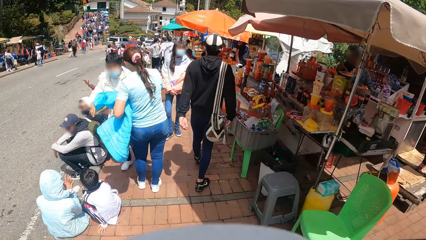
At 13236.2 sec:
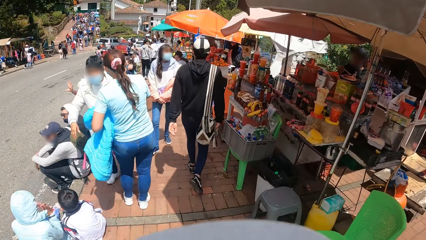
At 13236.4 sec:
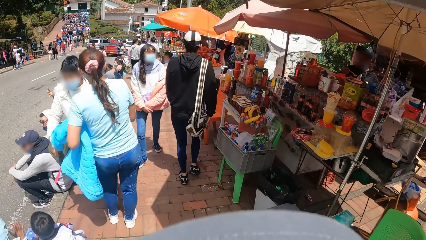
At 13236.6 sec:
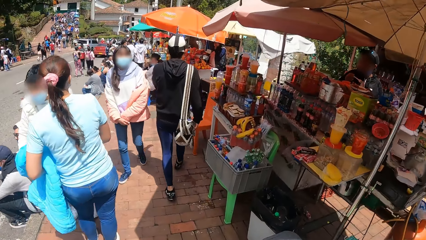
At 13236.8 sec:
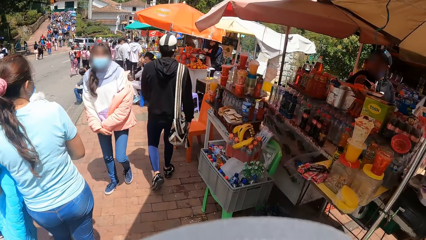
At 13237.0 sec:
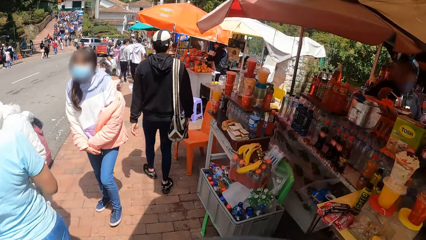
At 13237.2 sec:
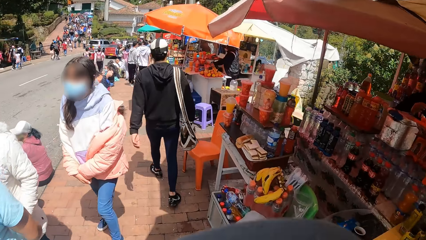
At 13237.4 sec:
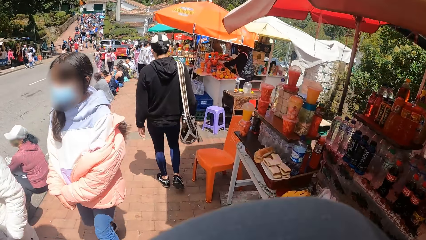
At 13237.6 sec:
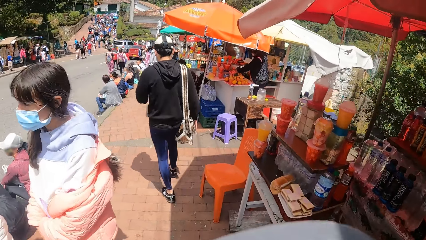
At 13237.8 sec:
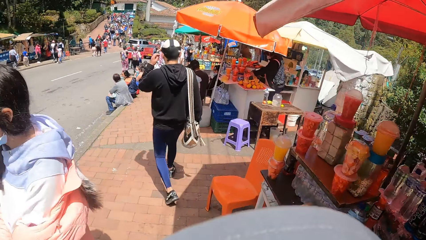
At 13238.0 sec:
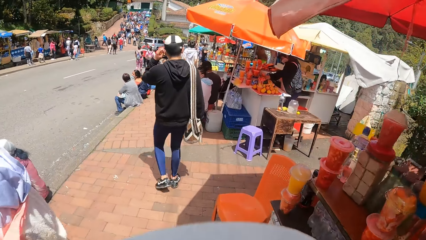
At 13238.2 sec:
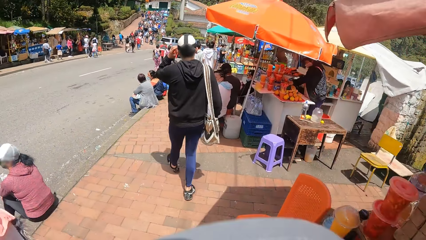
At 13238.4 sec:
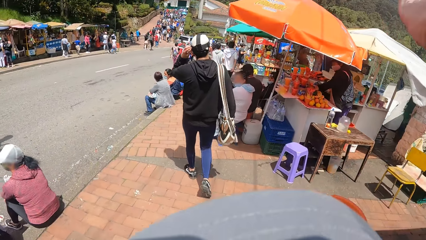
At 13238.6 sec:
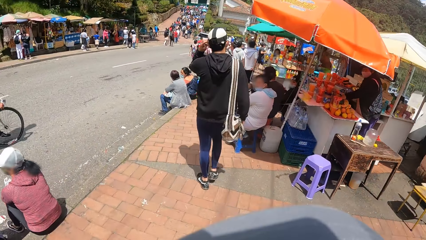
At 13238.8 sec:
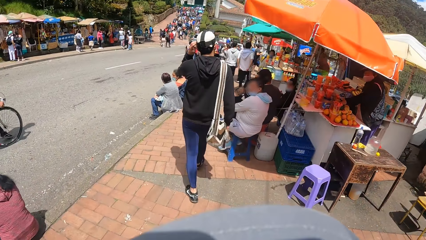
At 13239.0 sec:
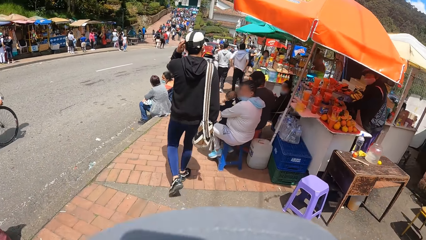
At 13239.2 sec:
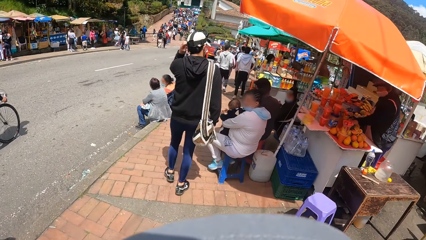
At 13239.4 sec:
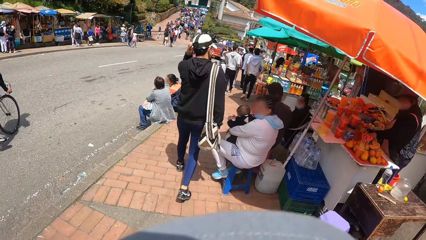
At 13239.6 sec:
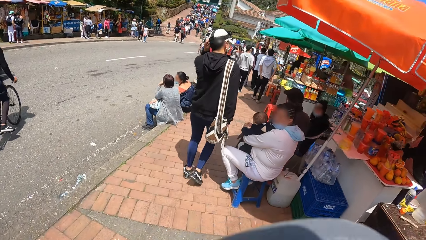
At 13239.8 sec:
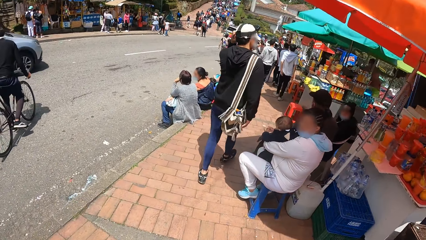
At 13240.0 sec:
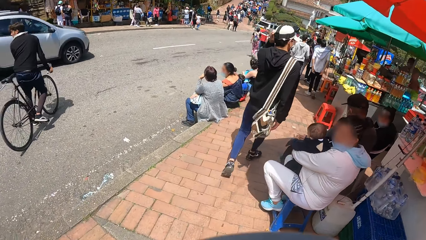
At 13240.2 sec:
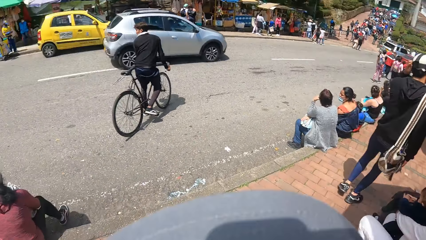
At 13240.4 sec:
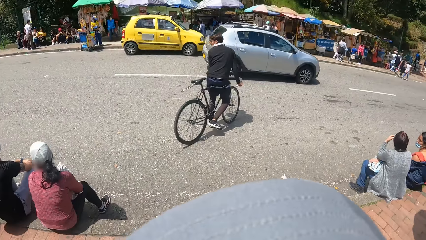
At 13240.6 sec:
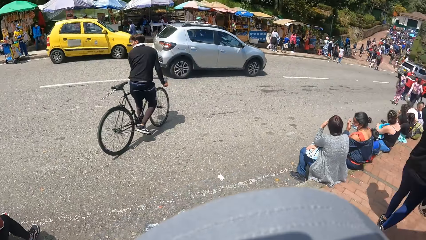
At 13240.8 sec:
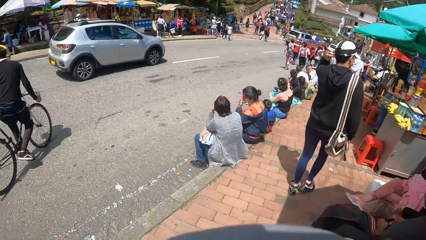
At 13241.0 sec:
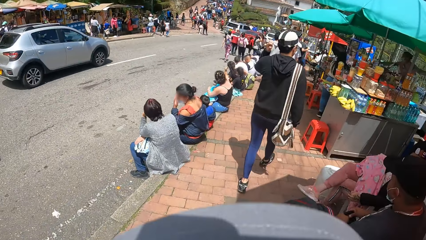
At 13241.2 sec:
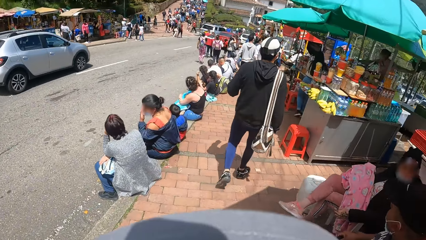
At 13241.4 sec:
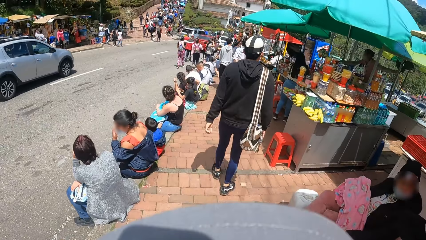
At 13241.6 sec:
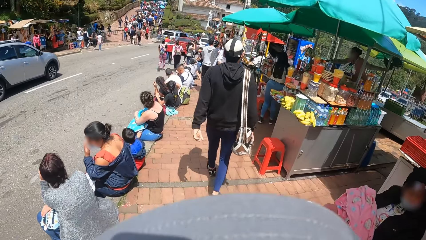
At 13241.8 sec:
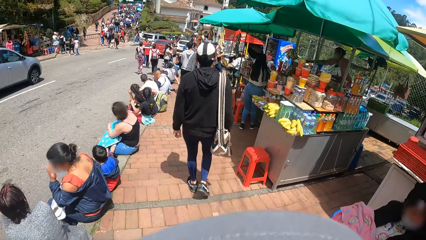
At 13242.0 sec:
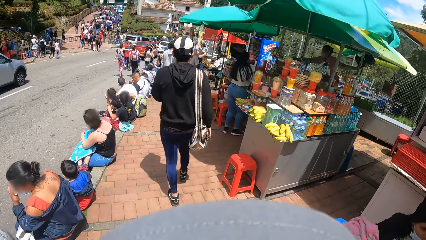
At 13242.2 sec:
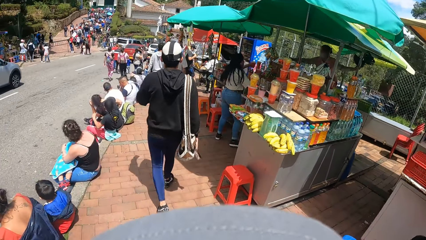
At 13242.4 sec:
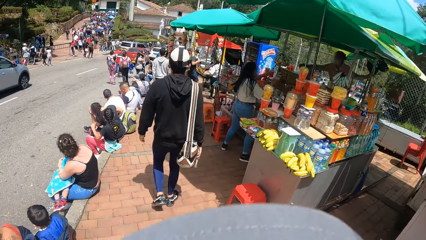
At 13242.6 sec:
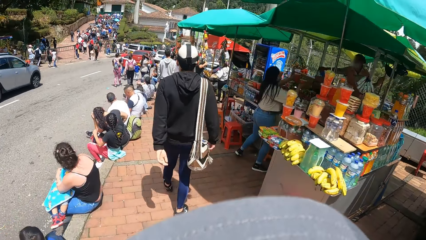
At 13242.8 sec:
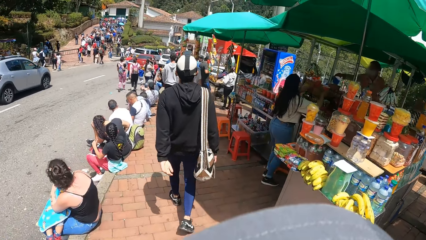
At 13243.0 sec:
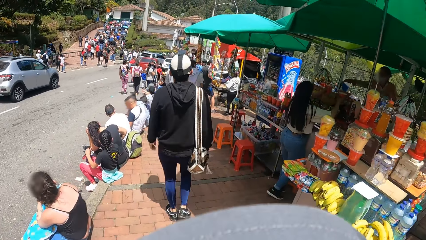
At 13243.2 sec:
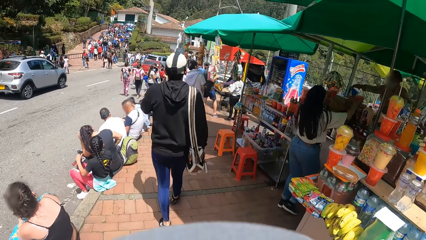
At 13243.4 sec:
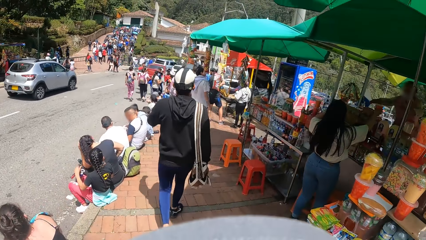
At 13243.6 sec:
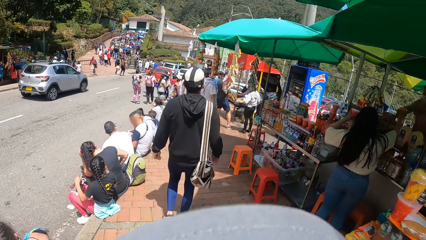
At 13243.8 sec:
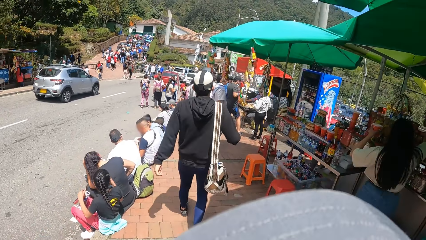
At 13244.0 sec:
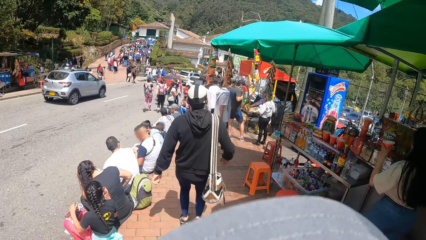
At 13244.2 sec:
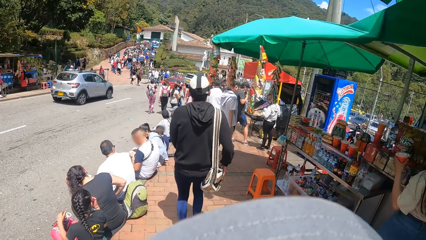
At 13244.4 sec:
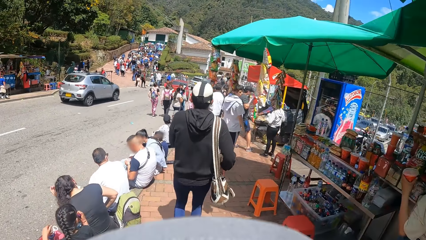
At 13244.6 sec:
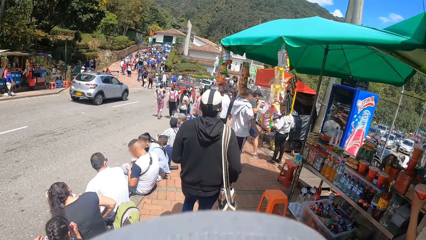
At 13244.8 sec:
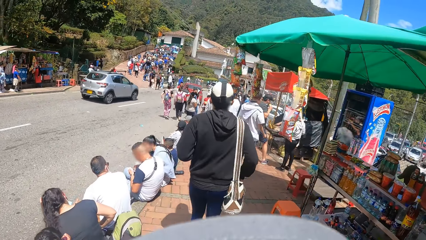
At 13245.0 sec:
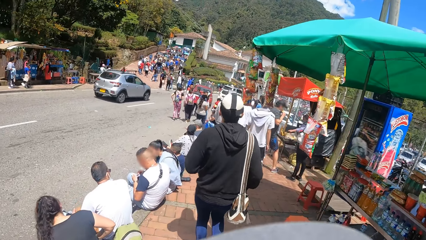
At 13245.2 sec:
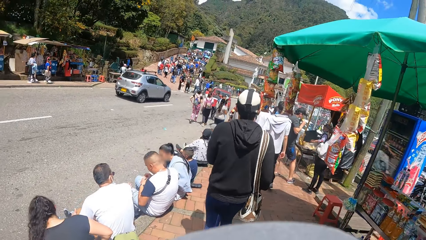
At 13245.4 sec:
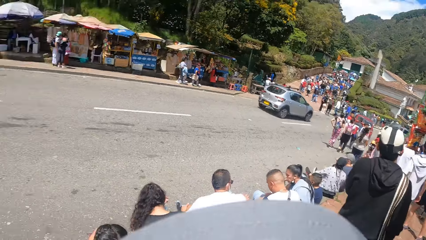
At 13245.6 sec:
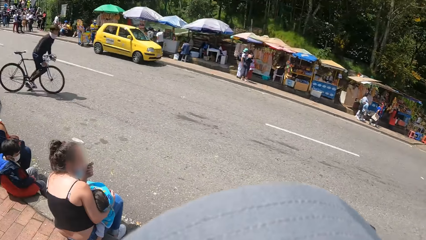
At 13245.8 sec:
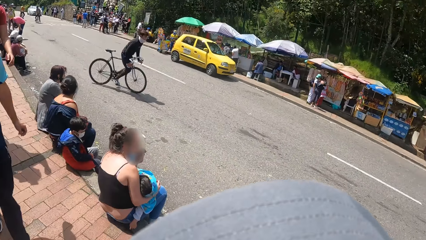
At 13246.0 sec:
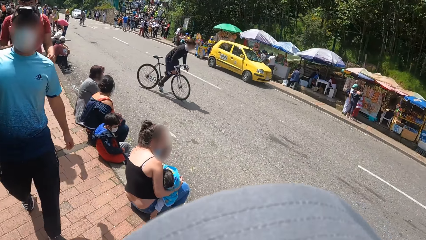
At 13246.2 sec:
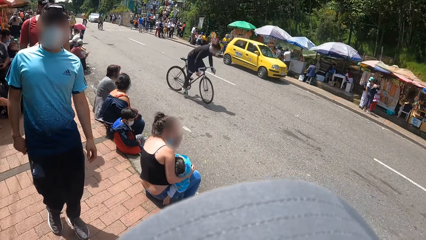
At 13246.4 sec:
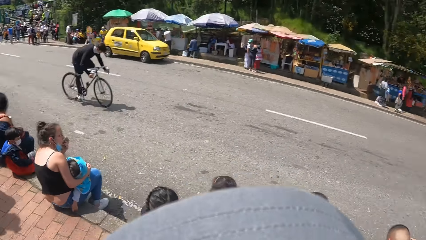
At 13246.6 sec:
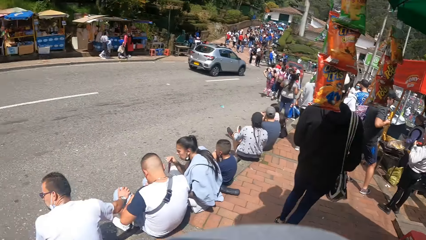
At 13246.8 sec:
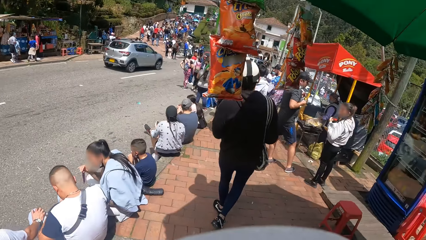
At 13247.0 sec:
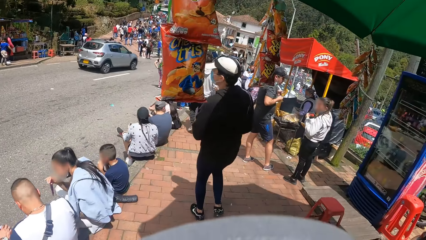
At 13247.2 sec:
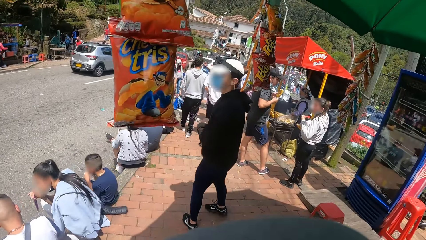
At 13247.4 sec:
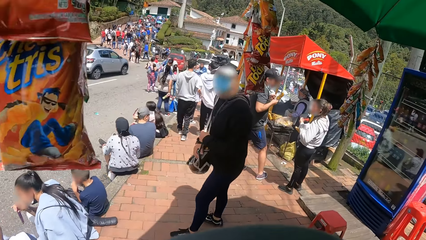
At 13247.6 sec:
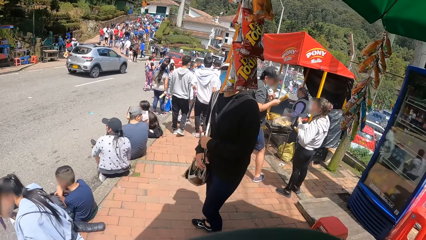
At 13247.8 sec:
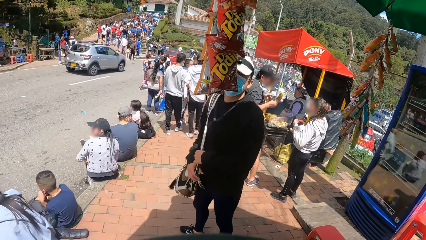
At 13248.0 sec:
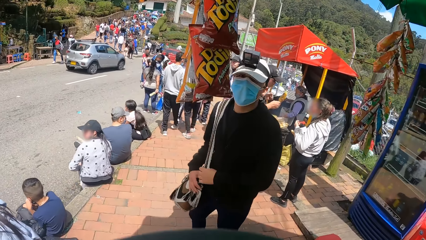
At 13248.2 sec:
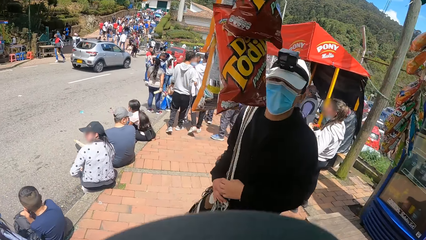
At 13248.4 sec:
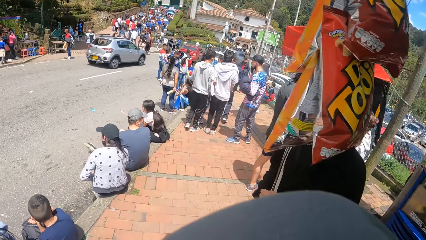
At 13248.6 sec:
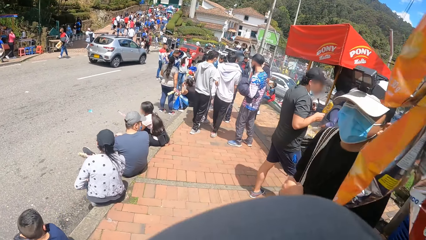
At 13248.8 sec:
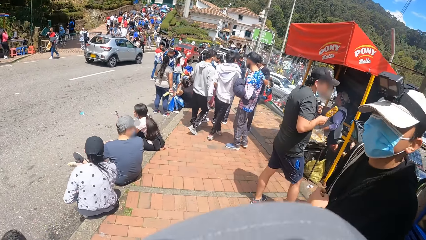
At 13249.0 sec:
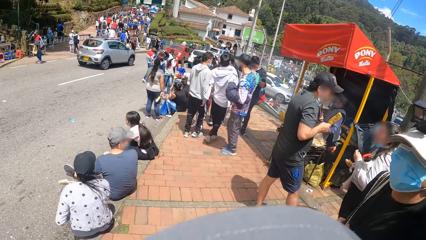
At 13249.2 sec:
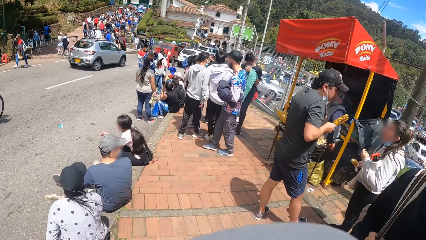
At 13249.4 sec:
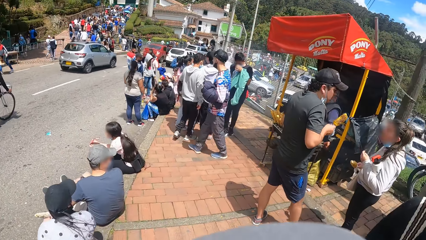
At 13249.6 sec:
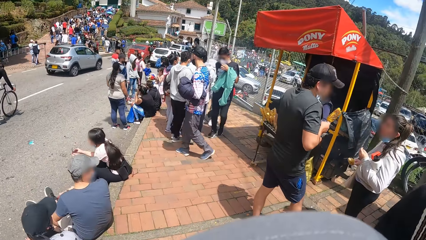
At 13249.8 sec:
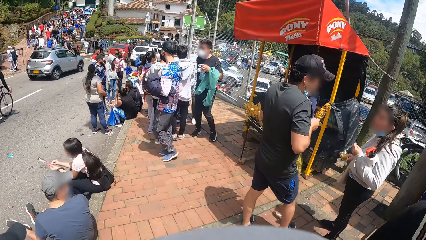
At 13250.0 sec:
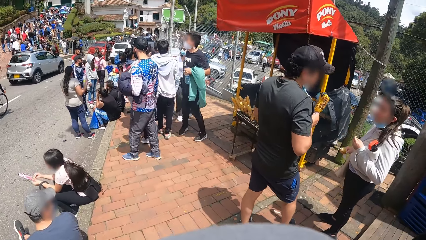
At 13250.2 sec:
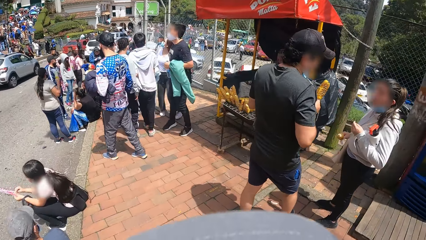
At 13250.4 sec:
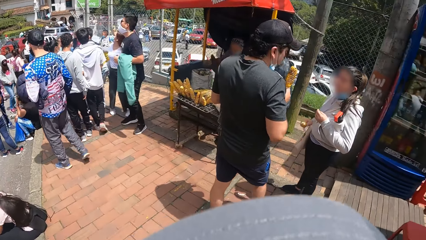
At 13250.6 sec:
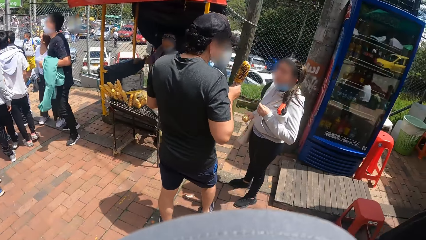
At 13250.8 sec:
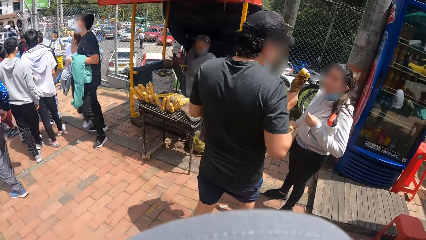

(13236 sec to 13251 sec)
The man touches his cap with his left hand. The camera wearer looks around. They walk around. They look around.
